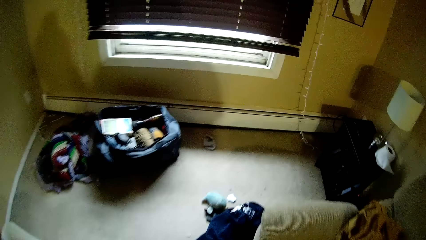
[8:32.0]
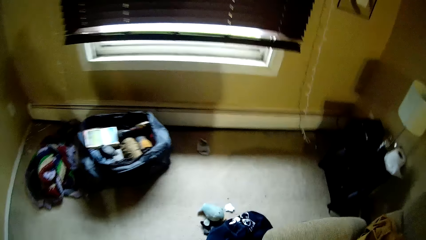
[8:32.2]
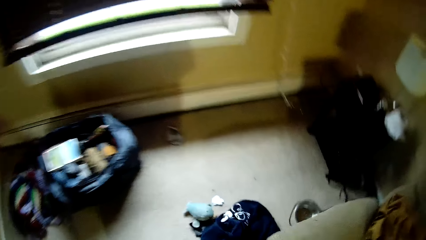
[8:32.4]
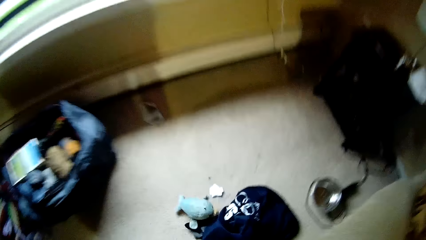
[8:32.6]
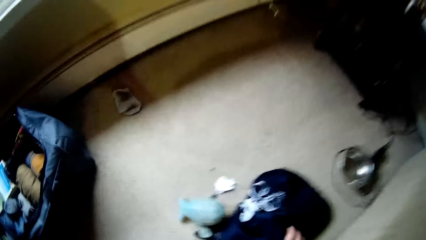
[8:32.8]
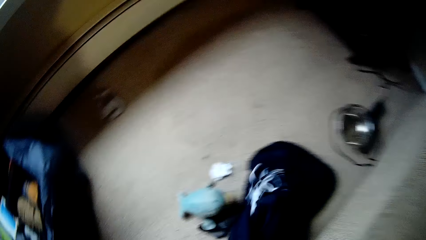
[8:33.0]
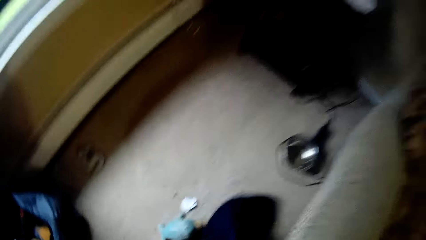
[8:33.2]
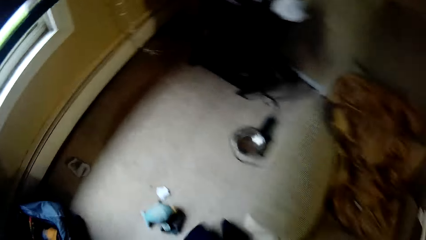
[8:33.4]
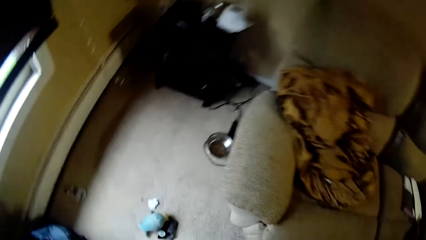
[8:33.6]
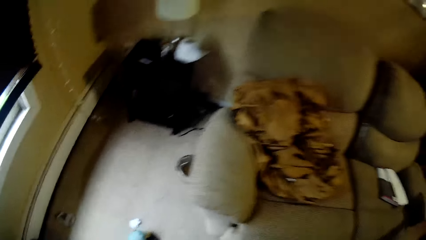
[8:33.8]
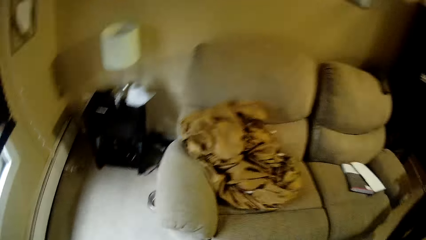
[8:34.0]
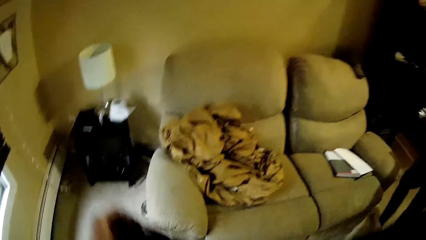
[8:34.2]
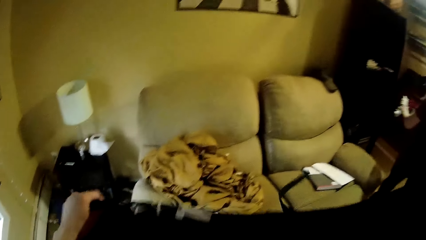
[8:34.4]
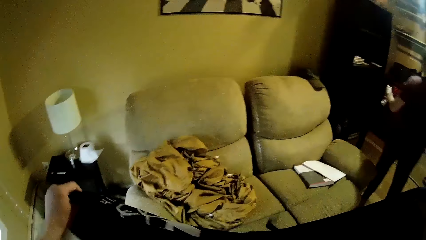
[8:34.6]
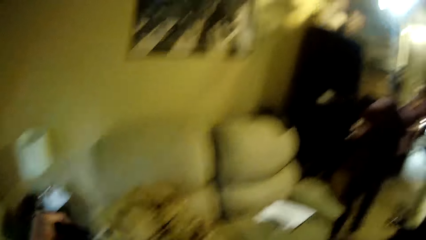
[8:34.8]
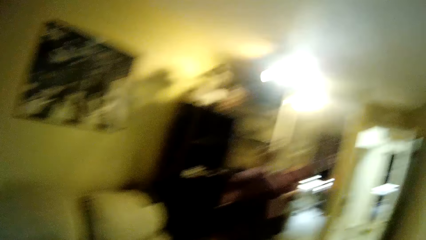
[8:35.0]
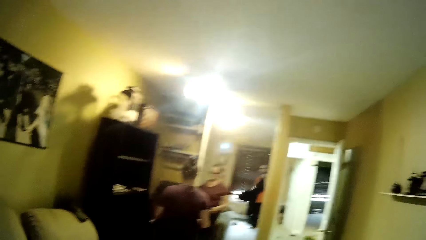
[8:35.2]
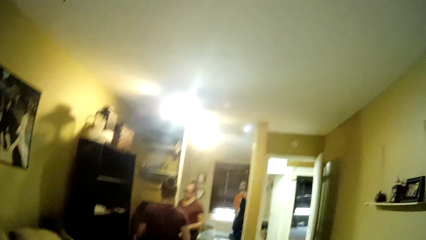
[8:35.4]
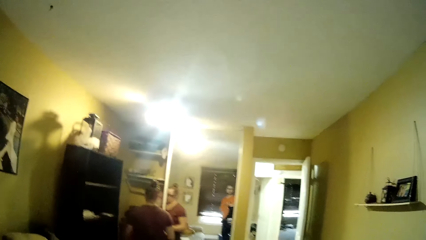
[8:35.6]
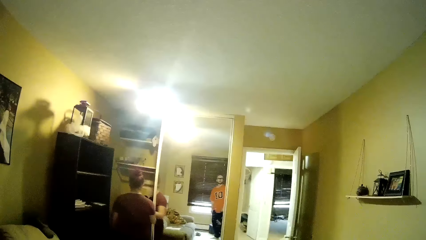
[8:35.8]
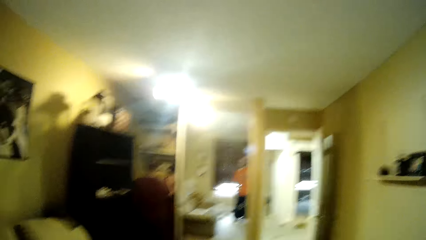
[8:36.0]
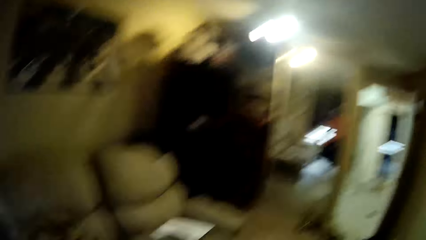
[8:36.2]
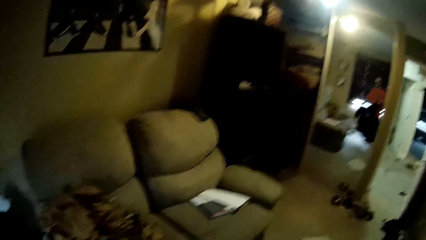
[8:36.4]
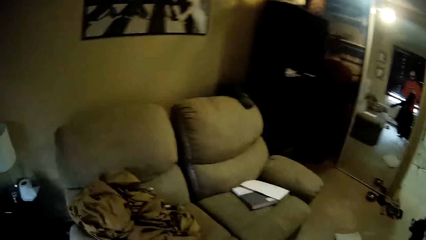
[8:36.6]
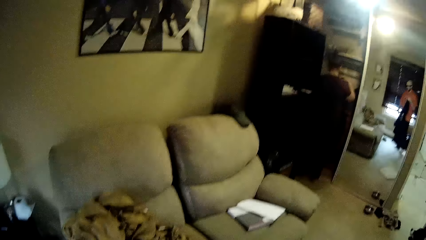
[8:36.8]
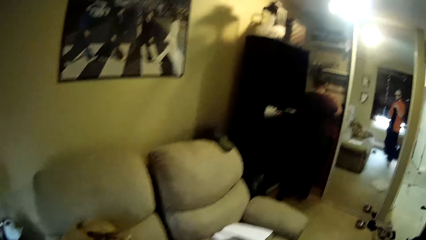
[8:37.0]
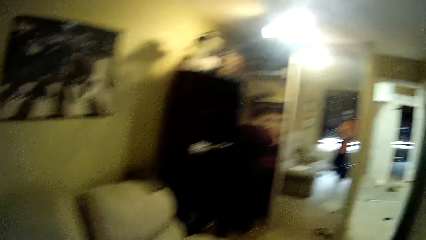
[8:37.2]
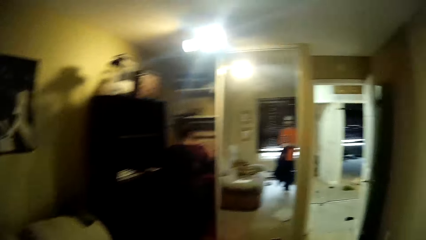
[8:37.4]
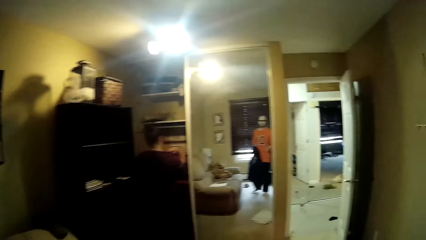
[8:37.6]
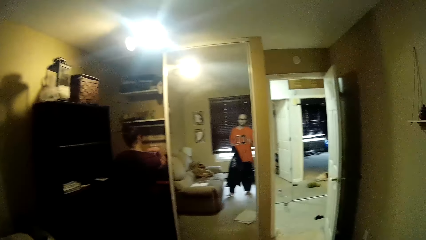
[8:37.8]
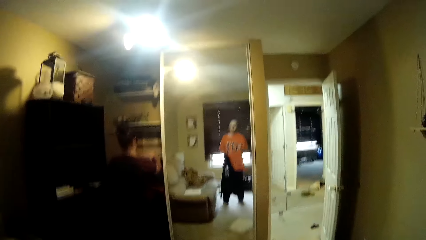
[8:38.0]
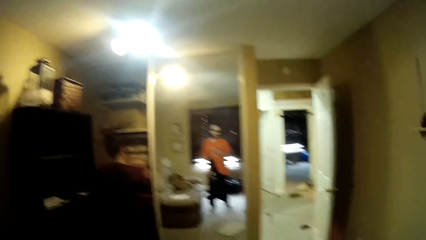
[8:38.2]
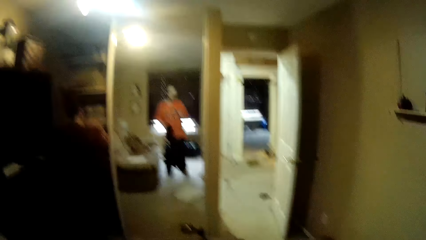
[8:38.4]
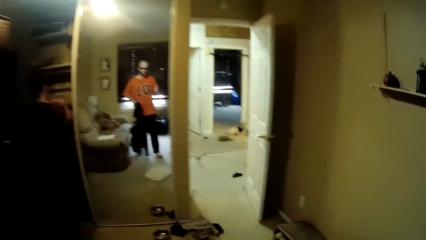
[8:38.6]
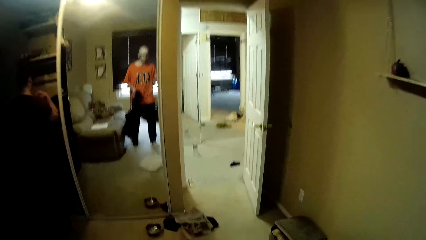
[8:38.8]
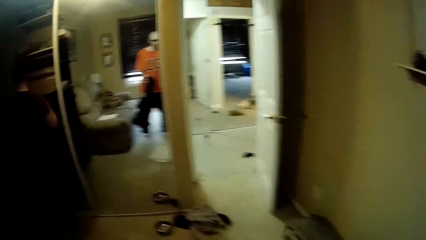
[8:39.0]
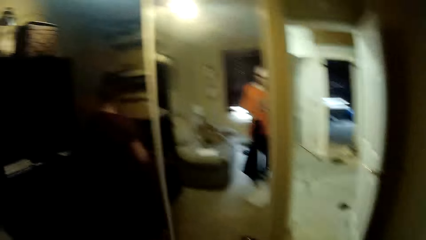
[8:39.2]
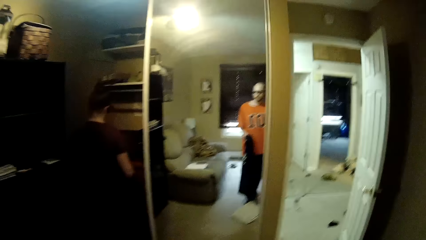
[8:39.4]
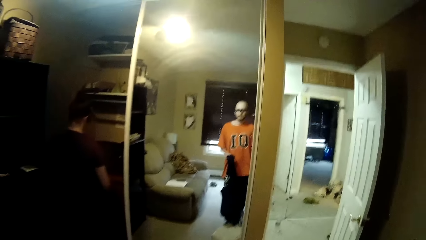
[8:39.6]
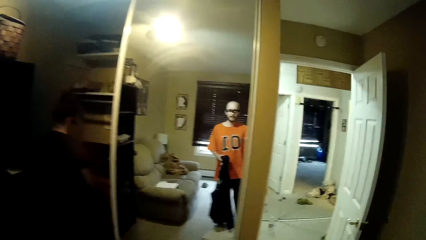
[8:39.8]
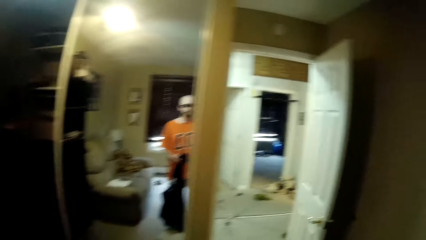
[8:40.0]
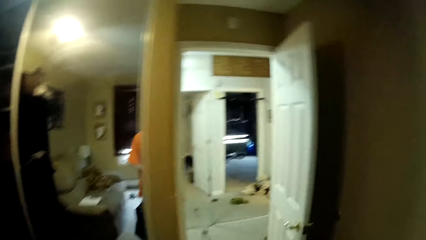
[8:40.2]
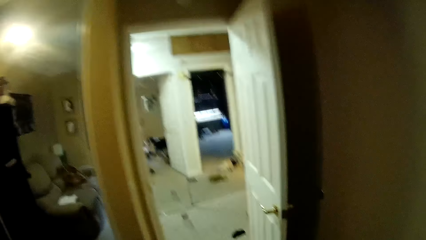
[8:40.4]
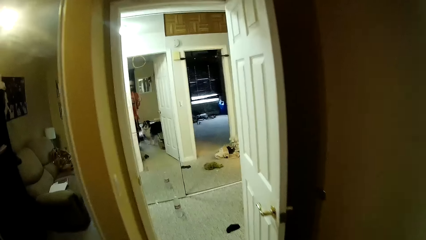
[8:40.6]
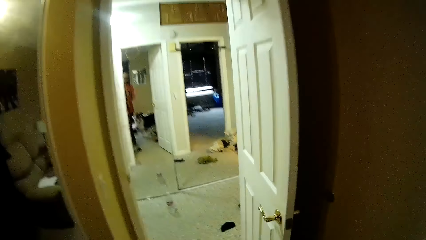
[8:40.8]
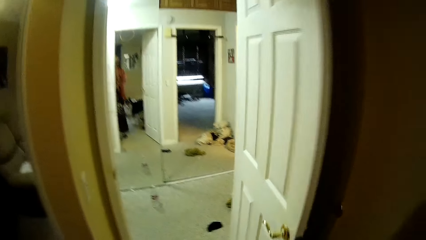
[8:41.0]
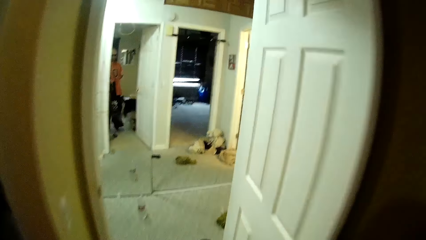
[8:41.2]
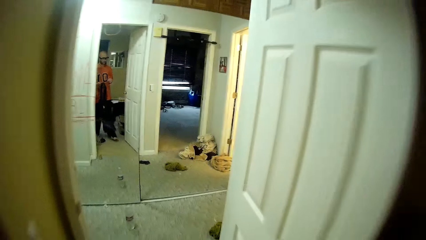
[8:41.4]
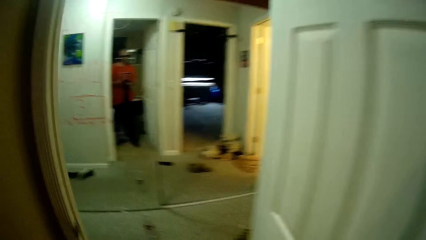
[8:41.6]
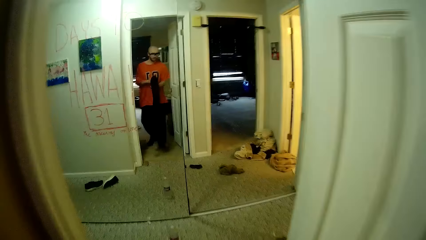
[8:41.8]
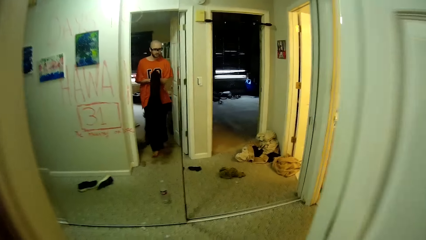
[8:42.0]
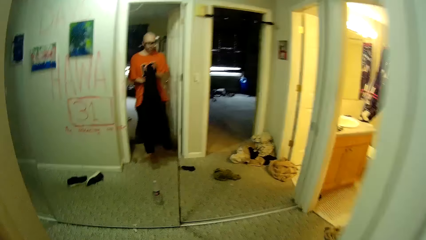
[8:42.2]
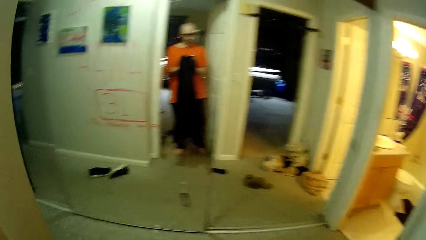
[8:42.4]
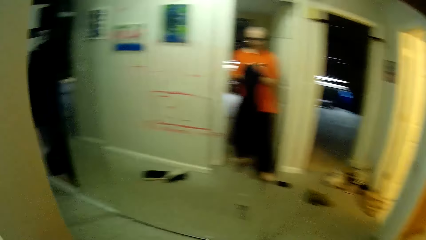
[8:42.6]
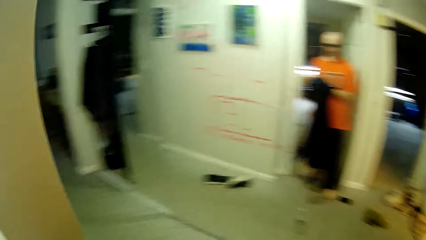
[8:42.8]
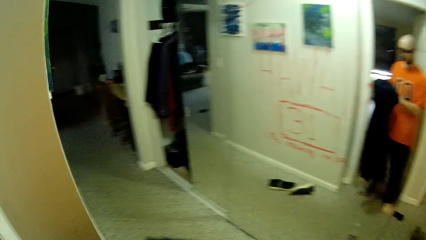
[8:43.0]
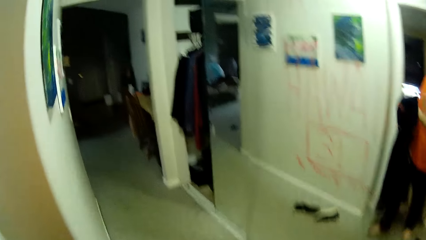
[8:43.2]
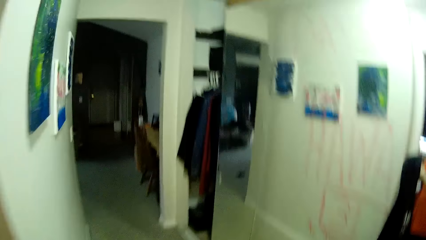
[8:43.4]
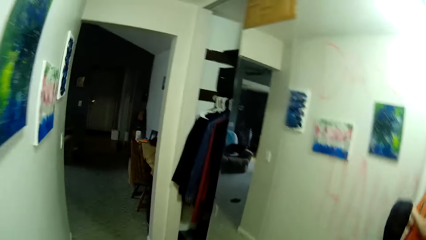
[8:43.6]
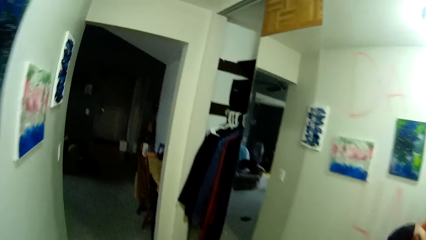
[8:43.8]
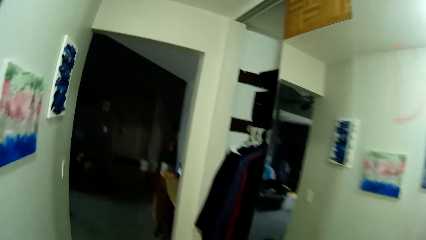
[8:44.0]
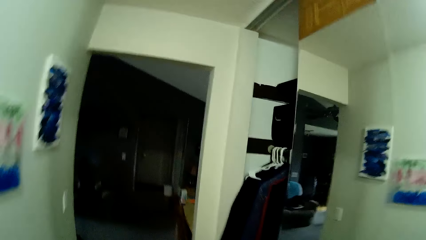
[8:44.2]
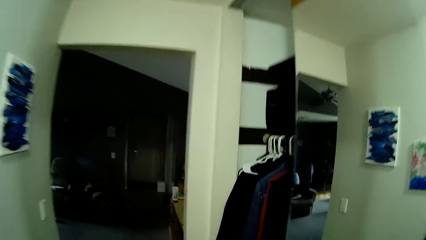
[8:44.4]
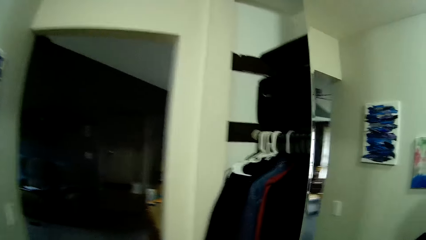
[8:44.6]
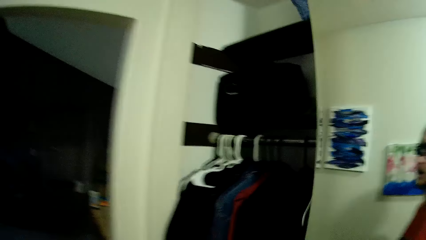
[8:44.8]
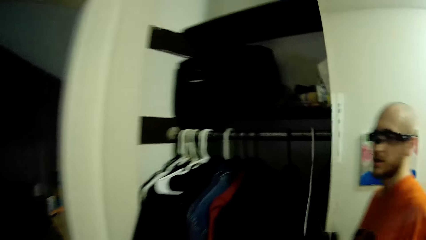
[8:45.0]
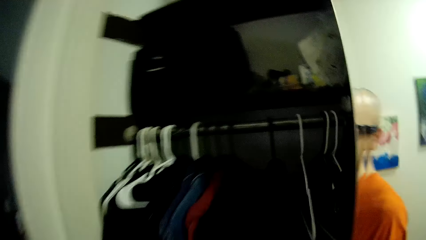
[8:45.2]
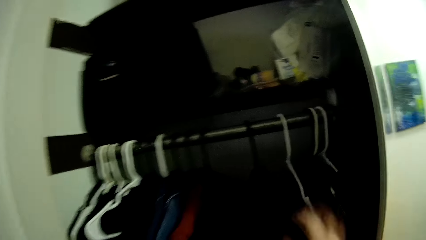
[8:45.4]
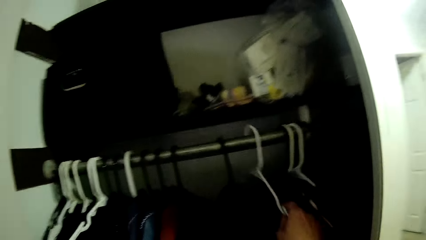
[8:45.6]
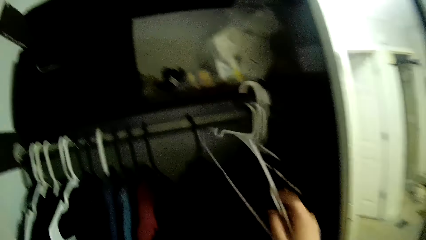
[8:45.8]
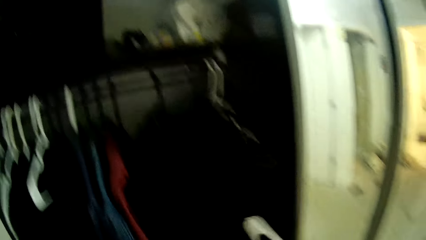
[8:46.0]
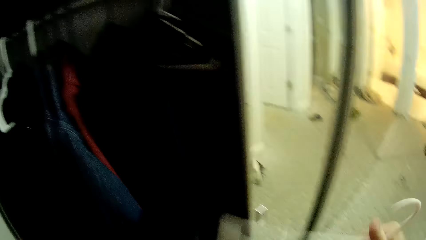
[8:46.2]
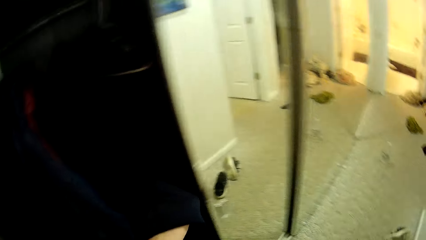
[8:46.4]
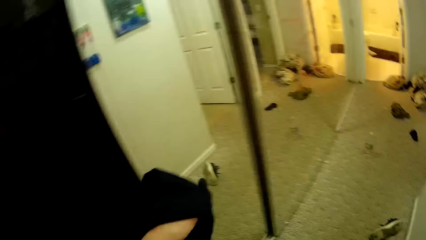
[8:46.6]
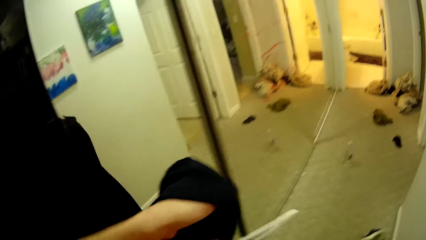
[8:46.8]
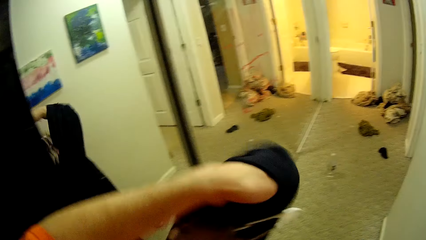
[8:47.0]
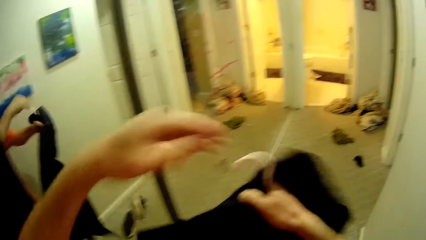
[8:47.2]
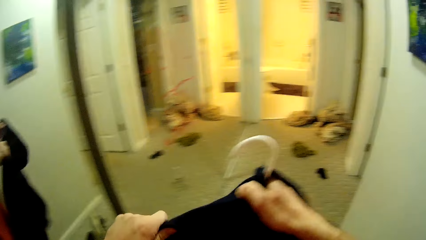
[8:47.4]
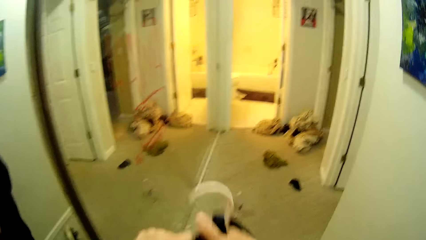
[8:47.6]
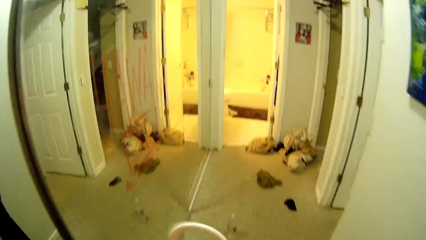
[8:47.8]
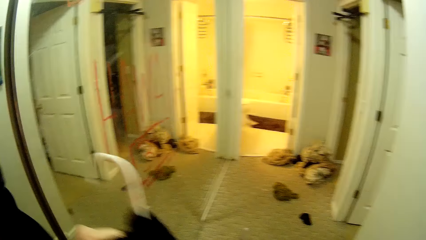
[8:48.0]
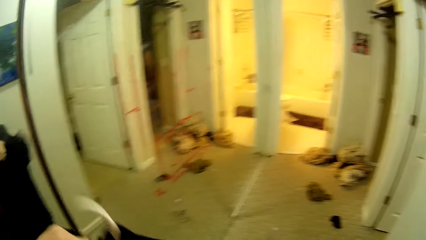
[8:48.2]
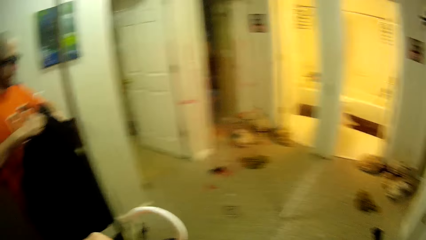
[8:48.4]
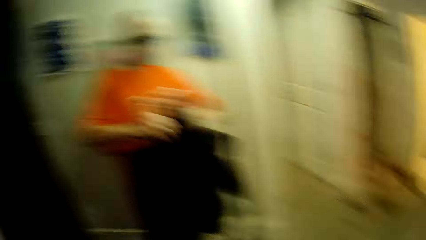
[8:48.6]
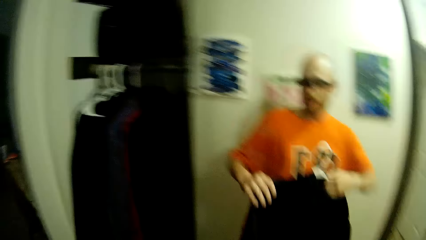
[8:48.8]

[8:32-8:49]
The camera wearer picks up a jumper from the floor. He walks across the house. He walks out of the room. He removes a hanger from the closet. He carries the hanger from the wardrobe with his right hand. He puts the jumper on the hanger.
